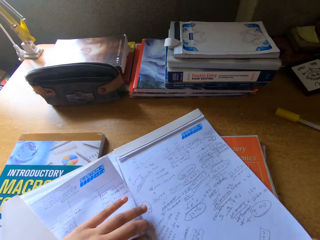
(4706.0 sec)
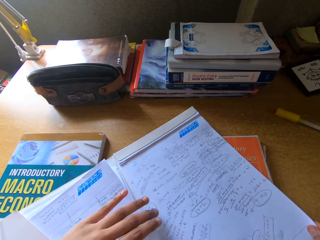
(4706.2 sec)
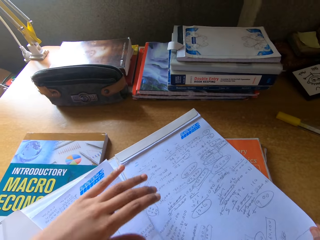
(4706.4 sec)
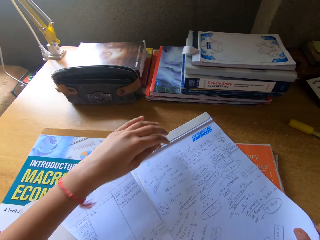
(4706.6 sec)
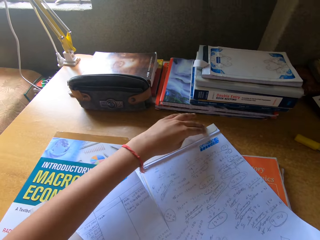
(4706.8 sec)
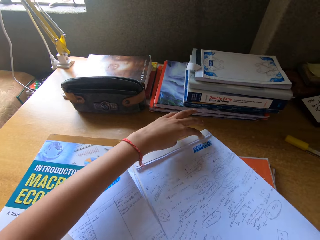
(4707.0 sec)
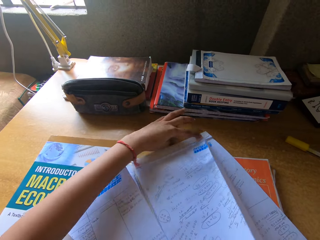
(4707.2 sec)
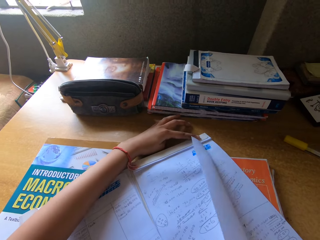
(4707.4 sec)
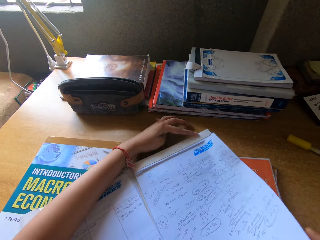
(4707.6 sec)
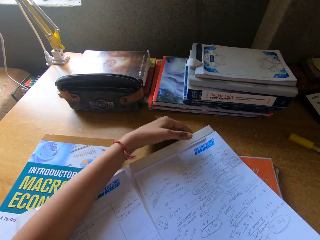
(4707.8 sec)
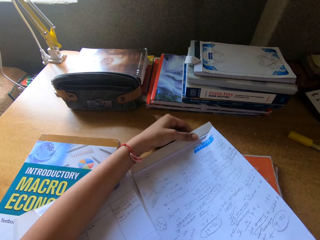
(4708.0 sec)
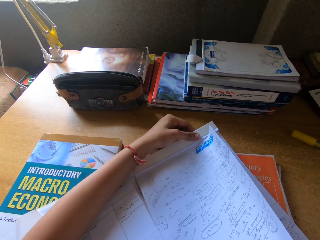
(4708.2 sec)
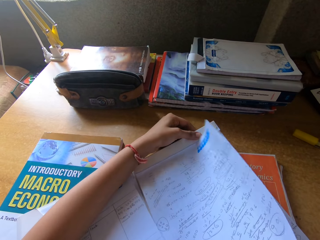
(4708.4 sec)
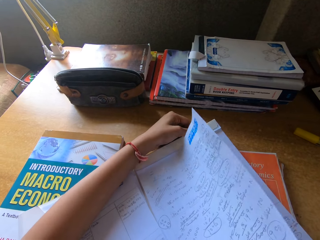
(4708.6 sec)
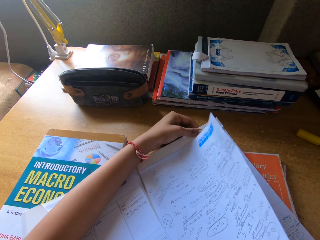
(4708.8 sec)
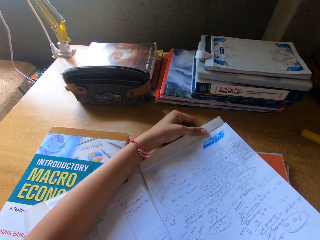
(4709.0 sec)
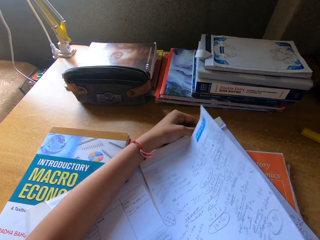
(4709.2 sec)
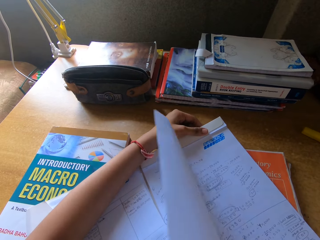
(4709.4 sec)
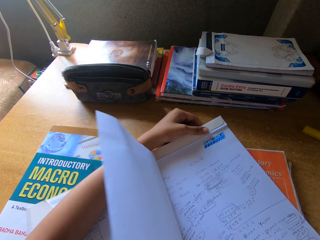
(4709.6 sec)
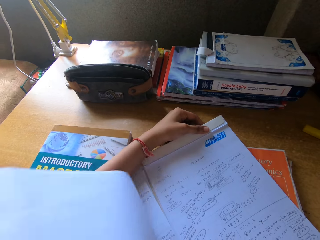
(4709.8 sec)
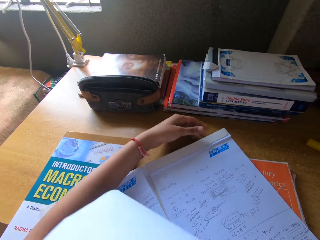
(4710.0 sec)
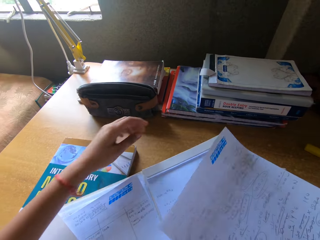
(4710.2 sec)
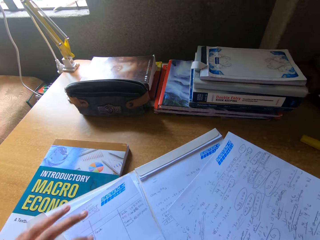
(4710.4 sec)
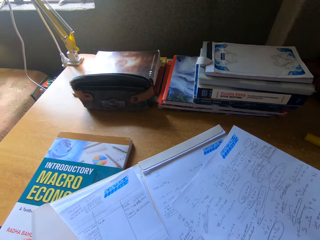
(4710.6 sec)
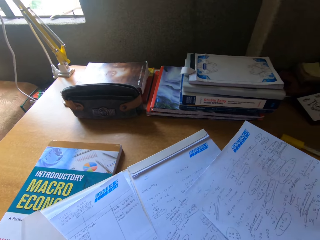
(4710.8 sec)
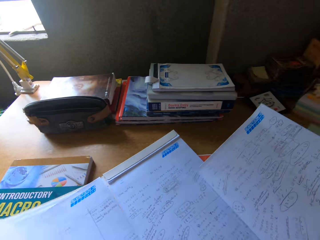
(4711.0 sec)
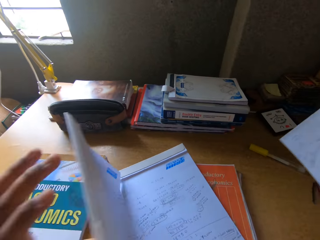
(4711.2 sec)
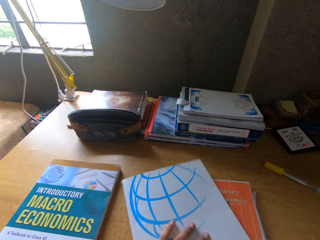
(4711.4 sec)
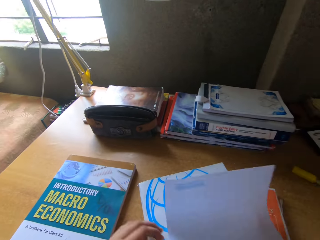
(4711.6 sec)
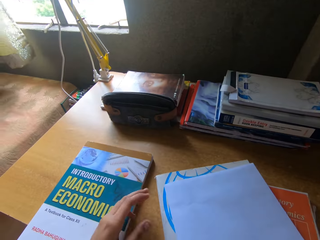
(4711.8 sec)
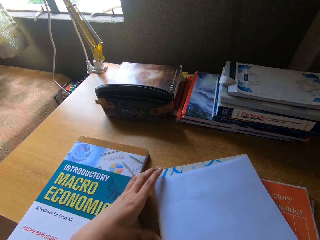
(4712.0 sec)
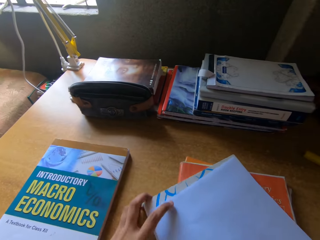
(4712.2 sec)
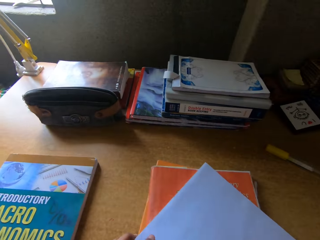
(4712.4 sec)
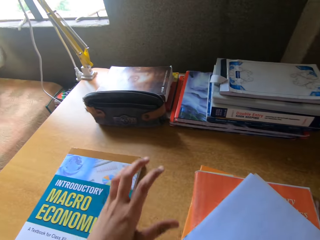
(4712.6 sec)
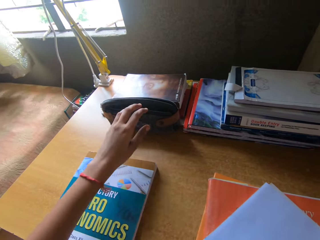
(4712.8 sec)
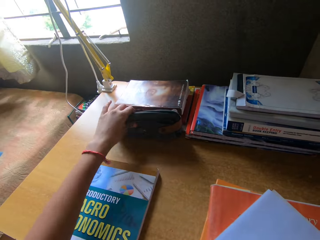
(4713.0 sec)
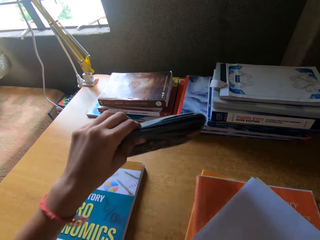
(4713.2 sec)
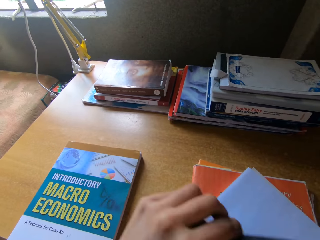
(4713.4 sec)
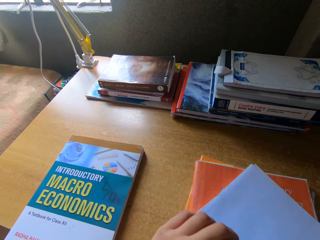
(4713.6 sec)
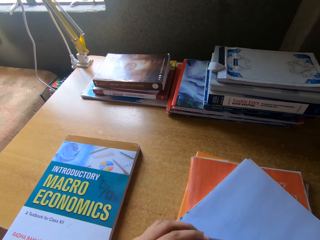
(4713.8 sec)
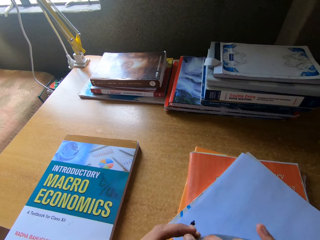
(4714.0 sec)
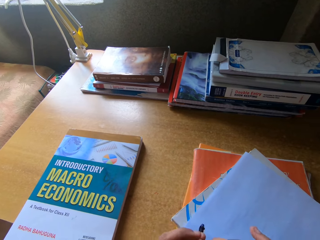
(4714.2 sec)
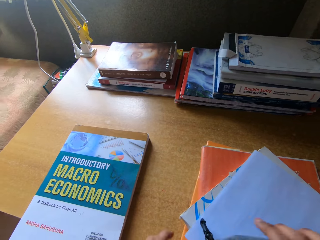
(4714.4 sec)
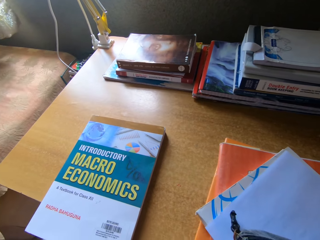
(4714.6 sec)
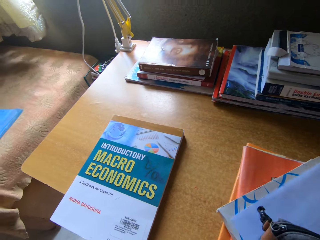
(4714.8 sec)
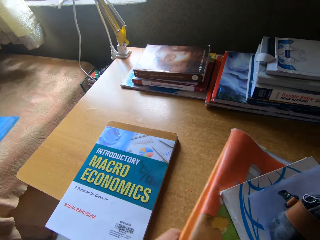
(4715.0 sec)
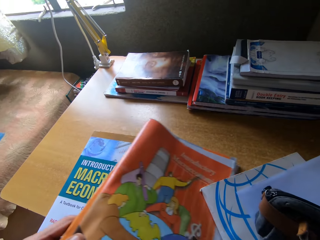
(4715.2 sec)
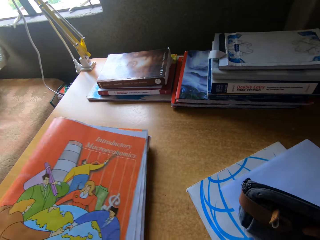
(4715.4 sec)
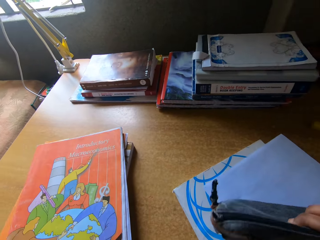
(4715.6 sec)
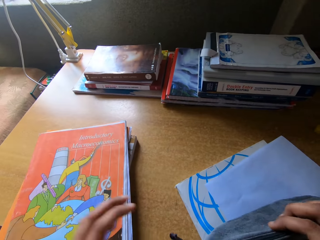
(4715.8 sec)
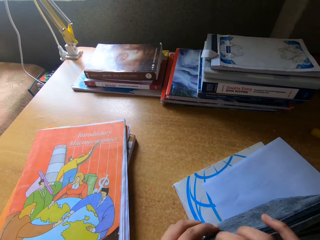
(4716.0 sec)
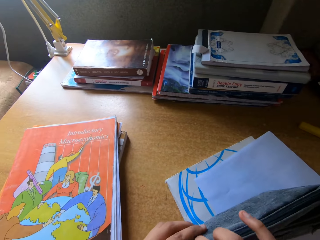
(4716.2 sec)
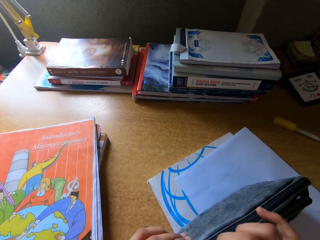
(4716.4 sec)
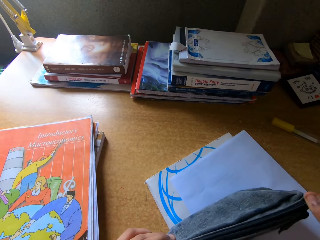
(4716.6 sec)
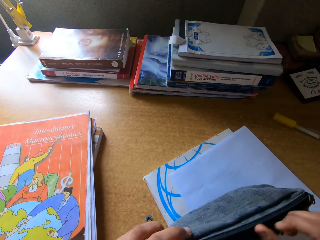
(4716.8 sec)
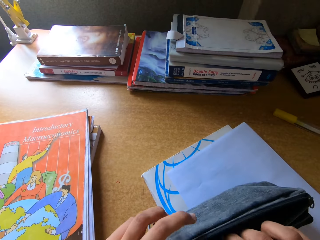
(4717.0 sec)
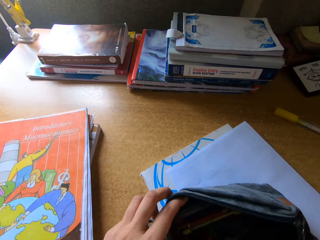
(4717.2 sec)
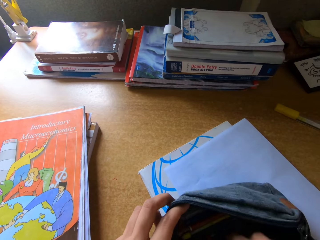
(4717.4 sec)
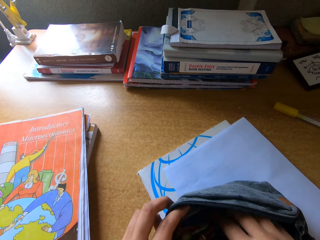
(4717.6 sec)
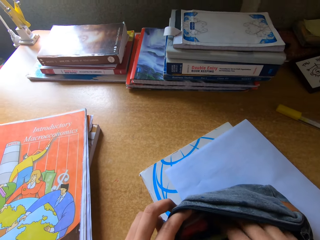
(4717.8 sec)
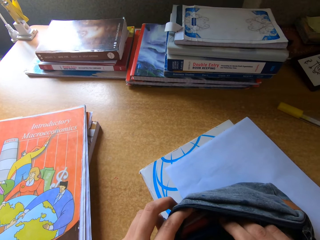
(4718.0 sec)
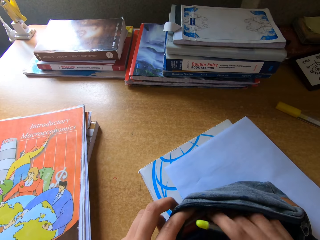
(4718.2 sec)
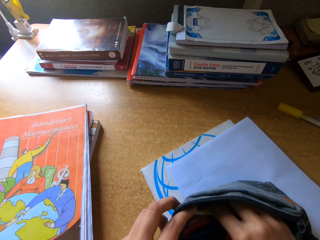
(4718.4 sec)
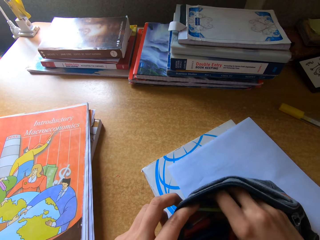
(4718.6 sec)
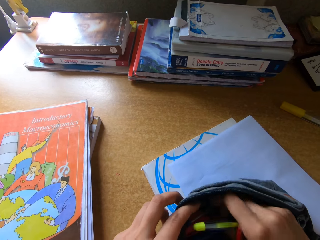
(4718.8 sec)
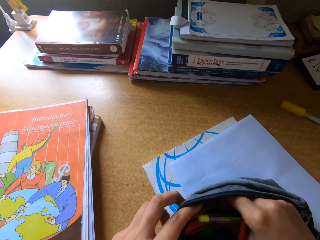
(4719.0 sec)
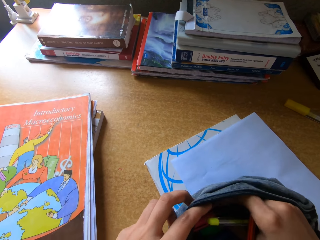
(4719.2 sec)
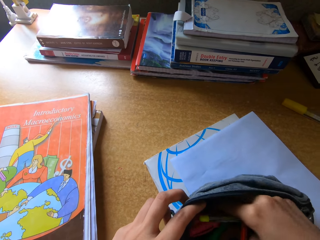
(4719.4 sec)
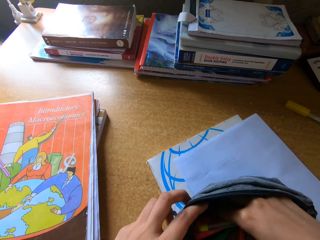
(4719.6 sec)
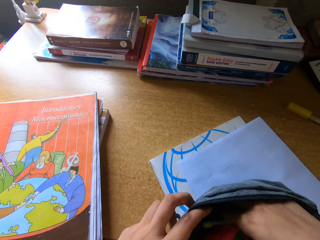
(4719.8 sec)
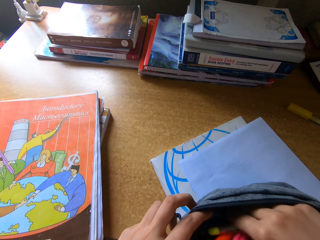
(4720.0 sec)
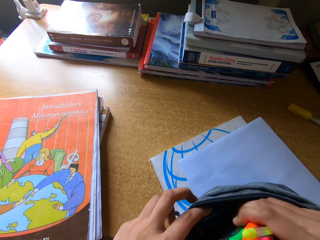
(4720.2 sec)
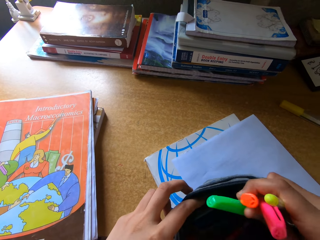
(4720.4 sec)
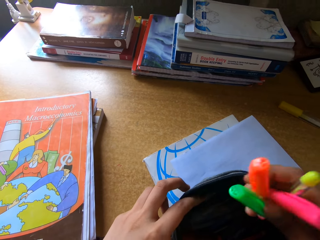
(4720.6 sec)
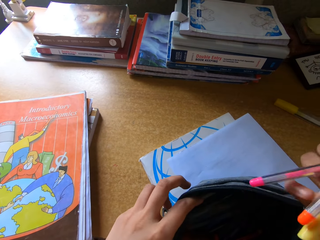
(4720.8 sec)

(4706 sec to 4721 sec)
The camera wearer cuts the other paper from the book. They close the book. They place the paper on the book. They pick up a pen bag or pouch and place the pouch on the book. They move some books aside. They unzip the pen bag. They take out the pens.

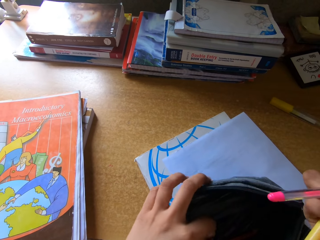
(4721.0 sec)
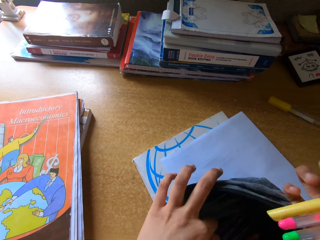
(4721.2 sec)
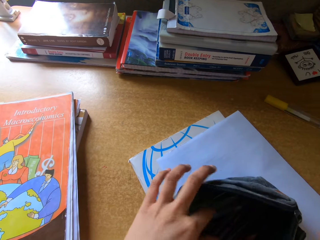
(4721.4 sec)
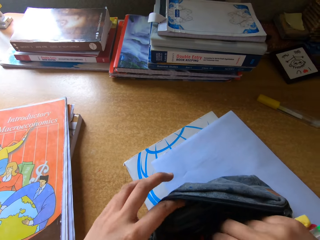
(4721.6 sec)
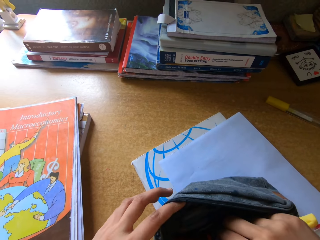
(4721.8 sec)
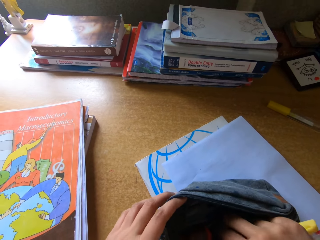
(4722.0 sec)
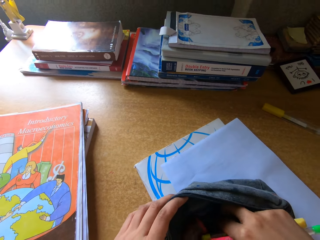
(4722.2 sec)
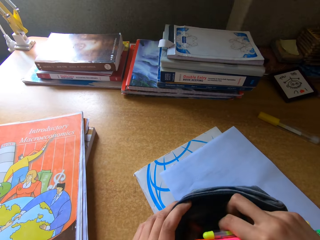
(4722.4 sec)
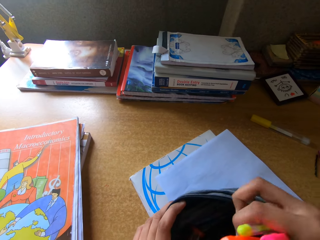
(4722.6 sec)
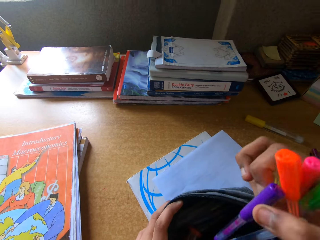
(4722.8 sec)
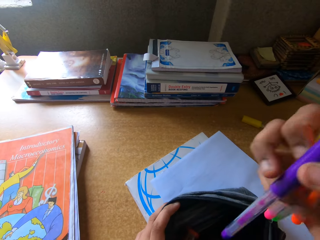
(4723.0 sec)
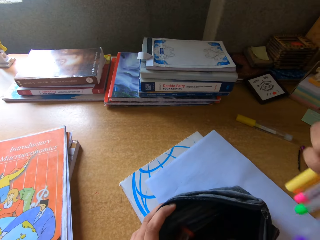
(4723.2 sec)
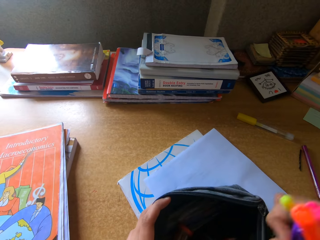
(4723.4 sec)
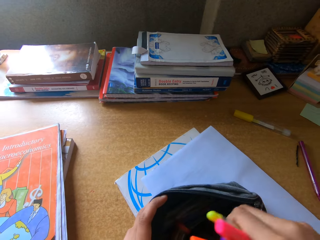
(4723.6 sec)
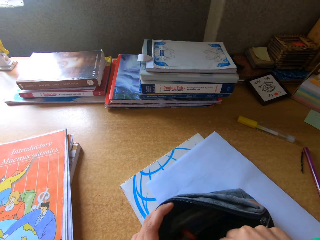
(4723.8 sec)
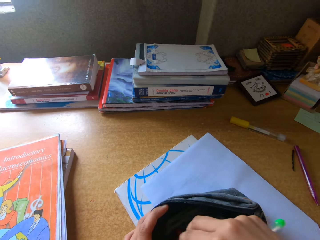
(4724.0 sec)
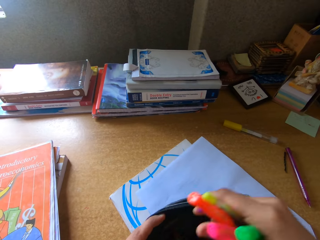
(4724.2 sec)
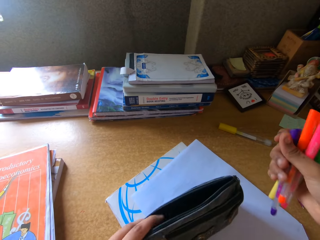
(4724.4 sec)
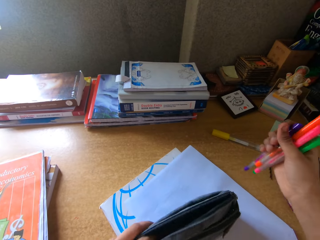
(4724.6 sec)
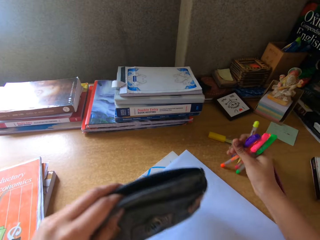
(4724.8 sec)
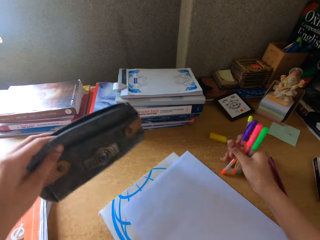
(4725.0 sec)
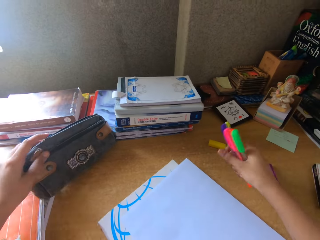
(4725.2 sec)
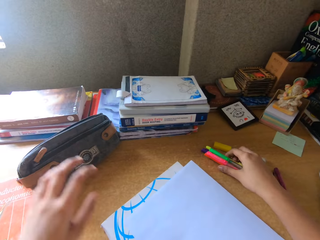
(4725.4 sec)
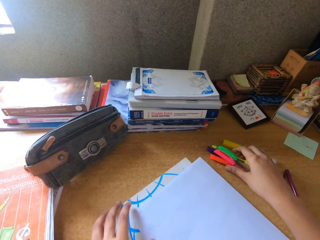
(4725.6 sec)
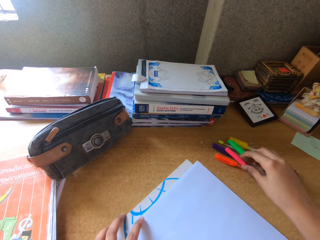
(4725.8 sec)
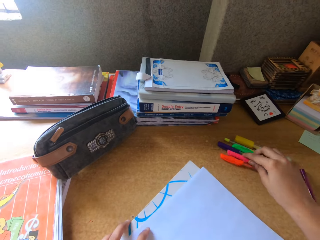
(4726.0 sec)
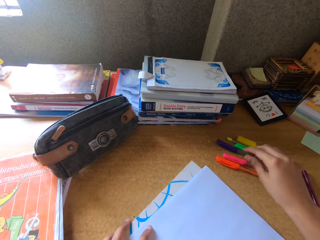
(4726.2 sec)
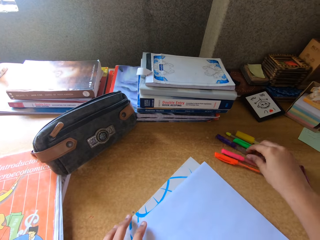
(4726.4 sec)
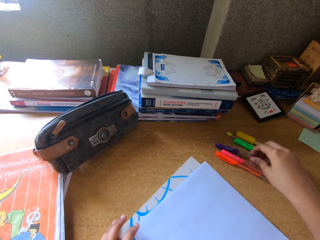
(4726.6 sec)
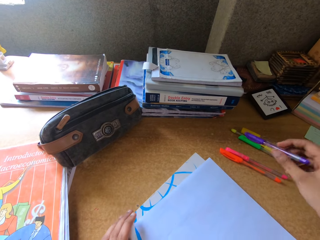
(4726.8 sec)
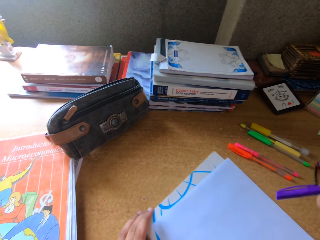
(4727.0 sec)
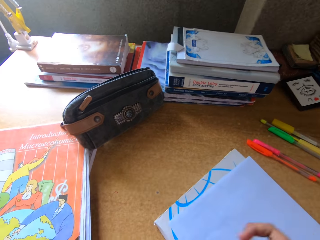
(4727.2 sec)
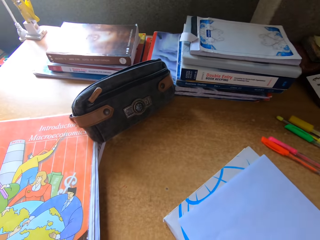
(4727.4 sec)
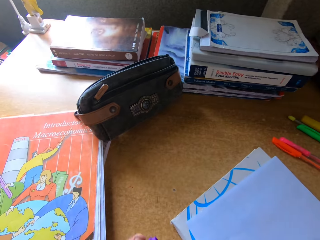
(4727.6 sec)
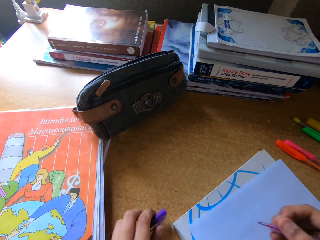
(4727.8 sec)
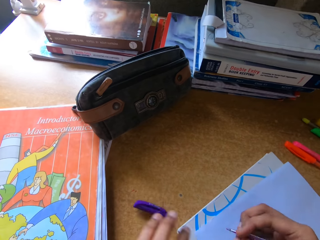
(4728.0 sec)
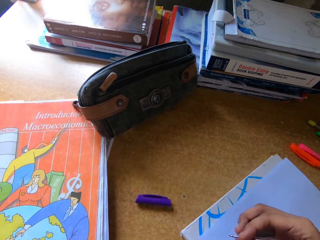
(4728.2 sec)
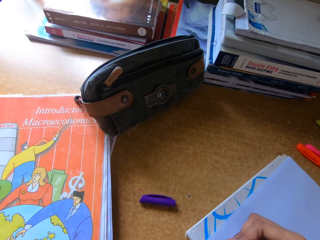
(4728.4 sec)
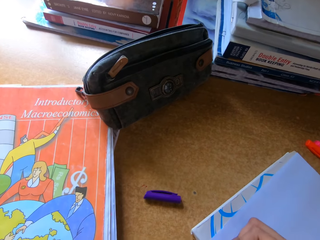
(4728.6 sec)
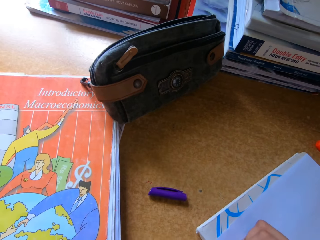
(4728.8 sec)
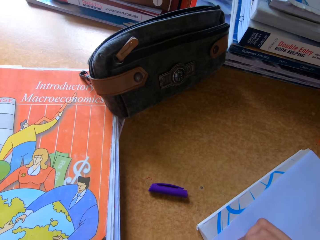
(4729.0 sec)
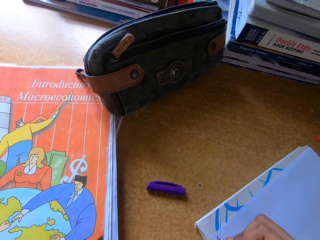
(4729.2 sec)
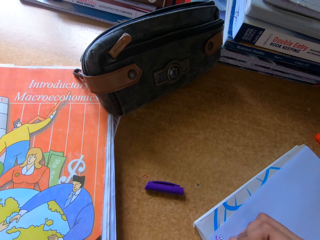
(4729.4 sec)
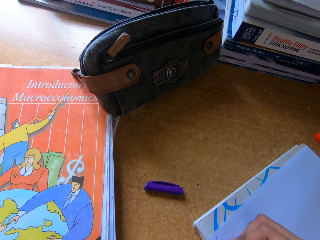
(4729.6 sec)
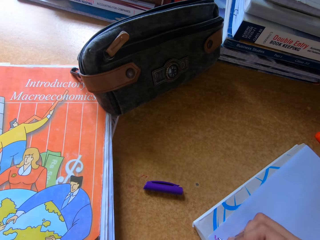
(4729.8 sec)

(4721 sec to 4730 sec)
The camera wearer picks up the pouch and places the pouch on the table. They put the pens on the table. They pick up a blue pen. They write on the paper.
